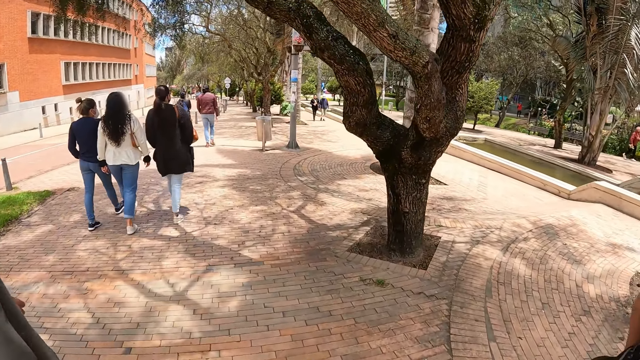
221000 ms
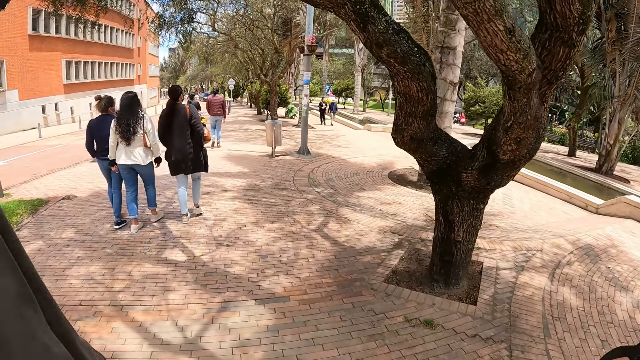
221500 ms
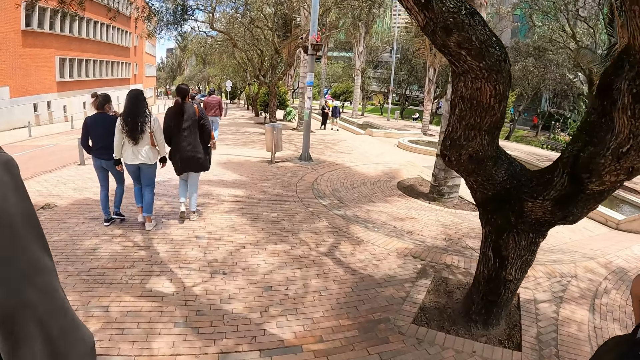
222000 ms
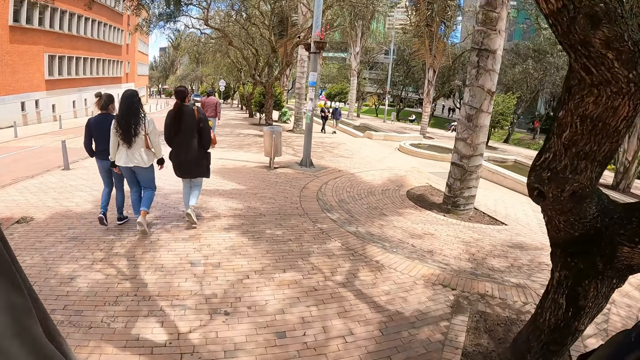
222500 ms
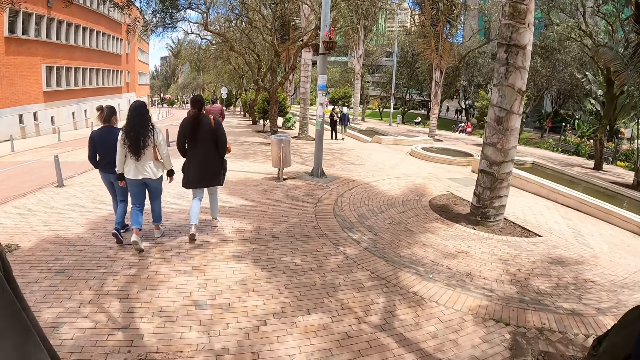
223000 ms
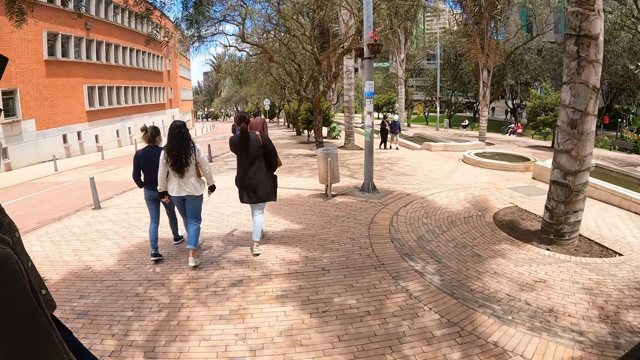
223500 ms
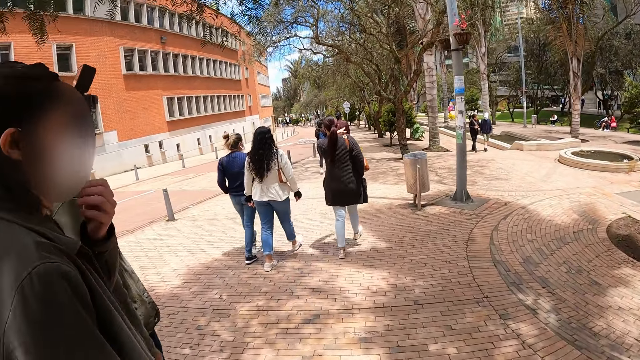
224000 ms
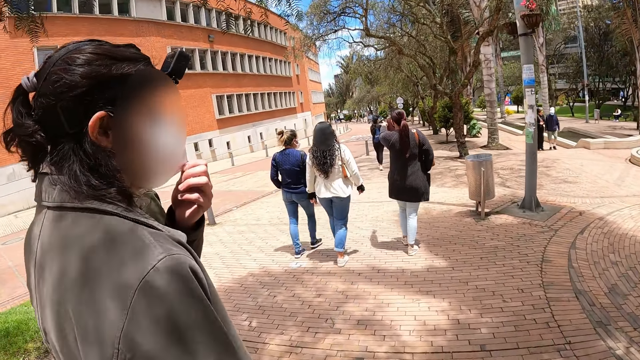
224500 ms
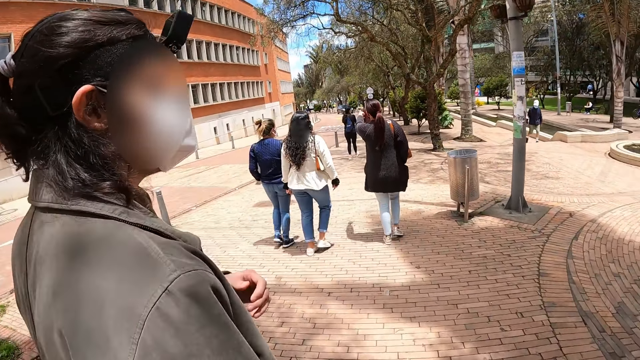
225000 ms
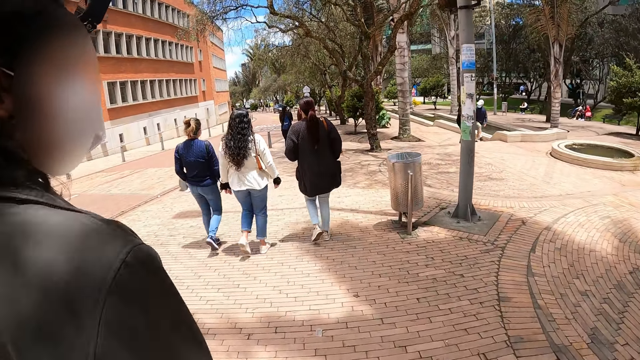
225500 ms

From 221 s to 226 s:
The camera wearer walks on the side lane.

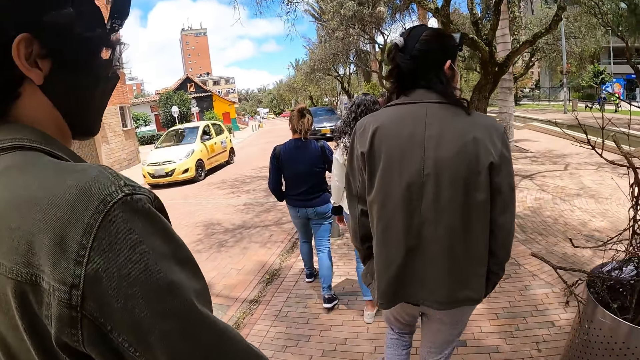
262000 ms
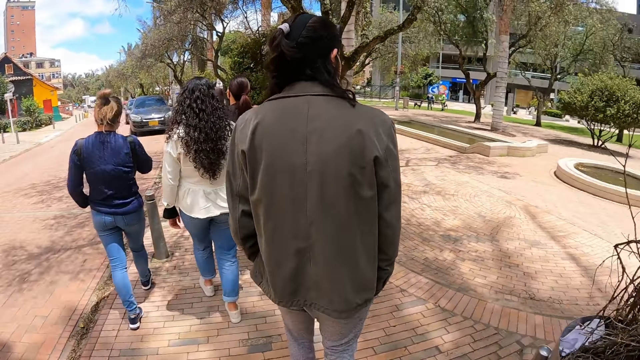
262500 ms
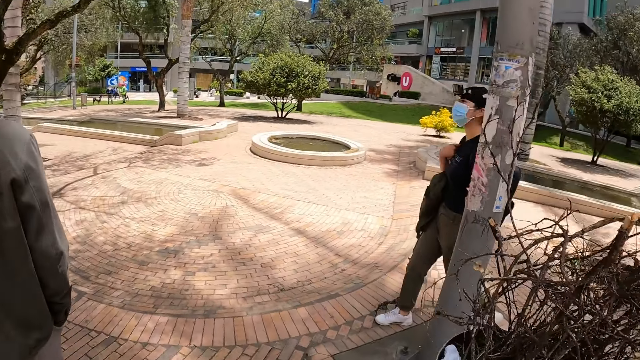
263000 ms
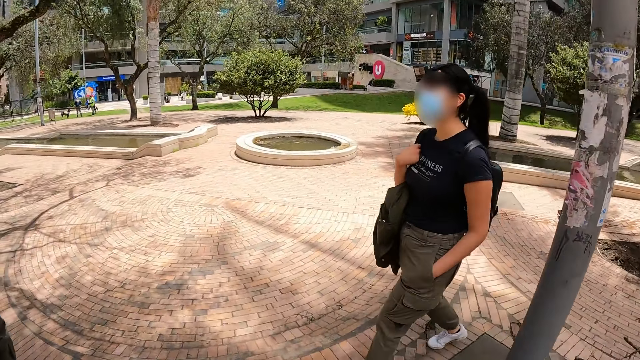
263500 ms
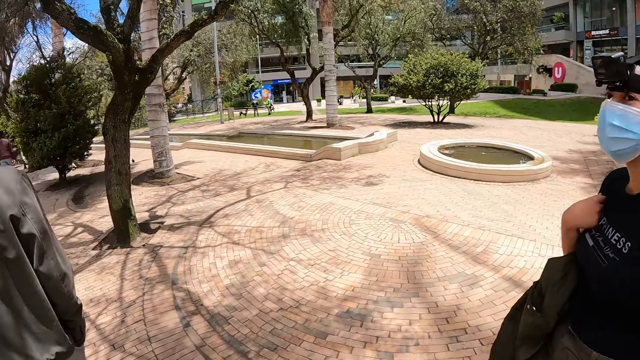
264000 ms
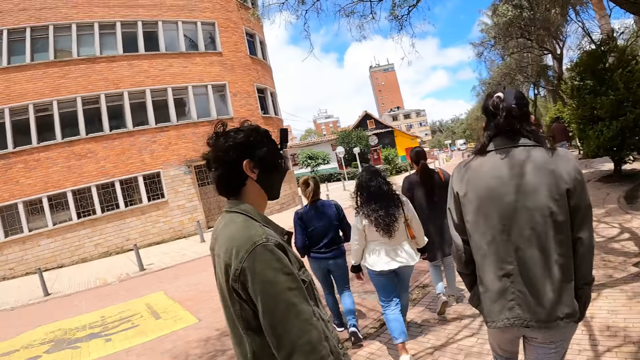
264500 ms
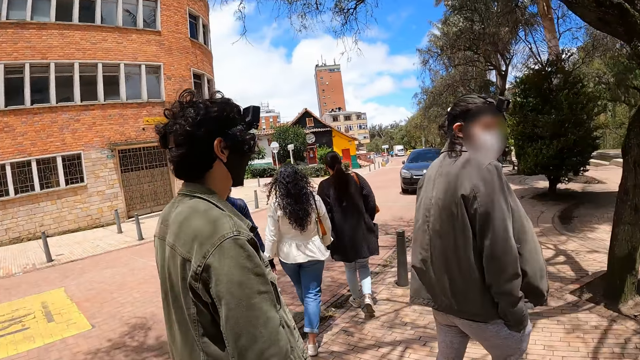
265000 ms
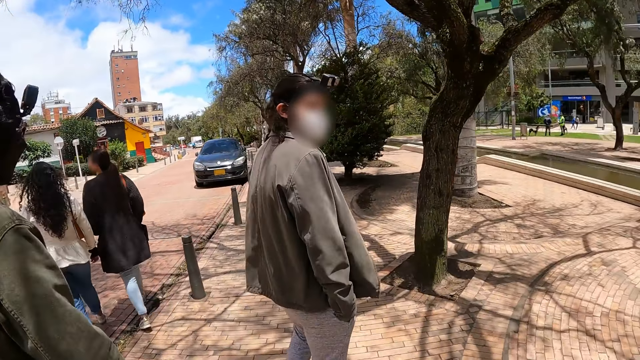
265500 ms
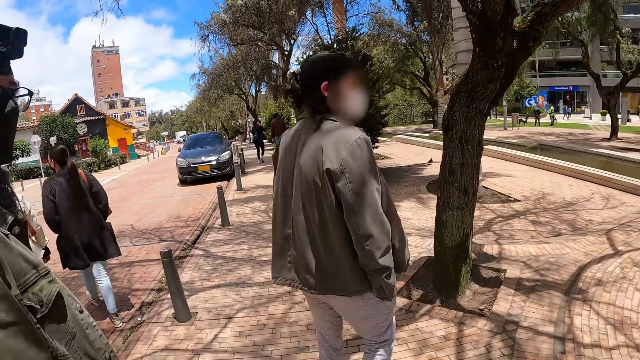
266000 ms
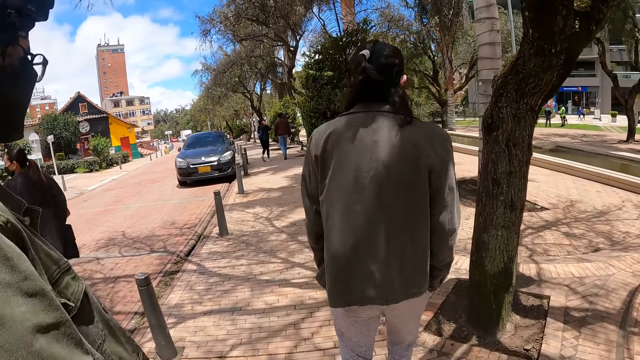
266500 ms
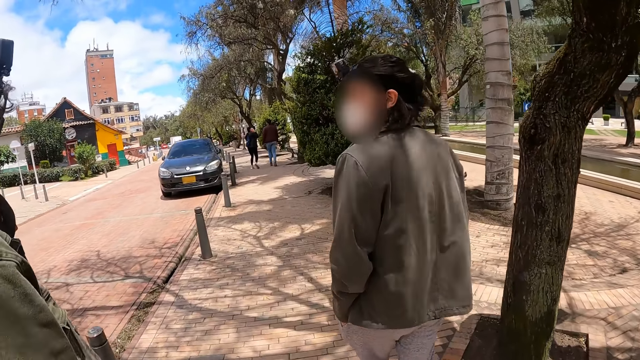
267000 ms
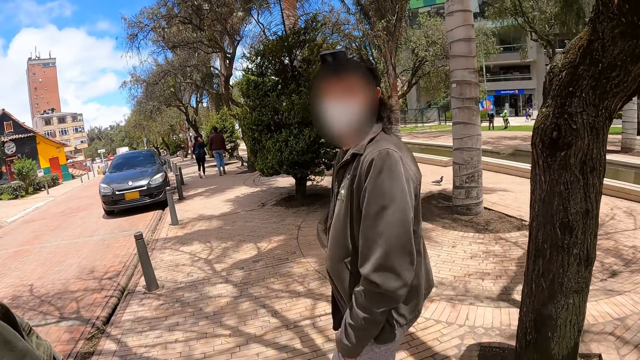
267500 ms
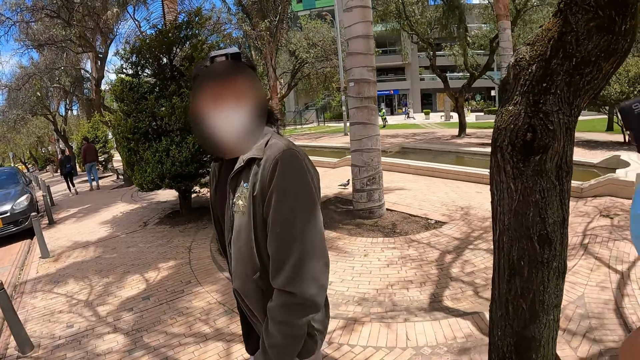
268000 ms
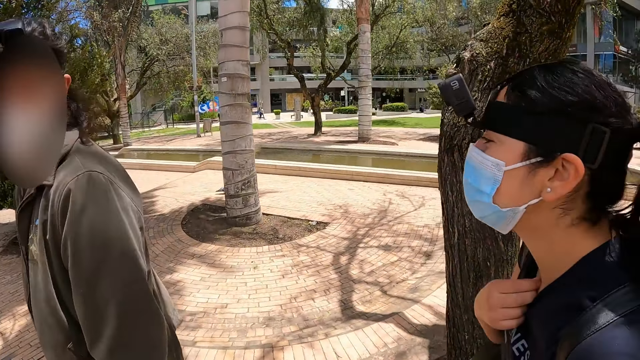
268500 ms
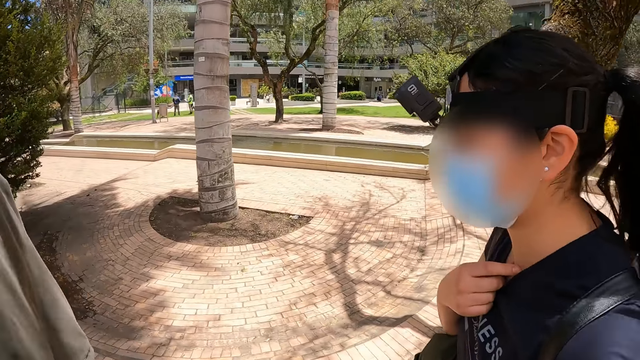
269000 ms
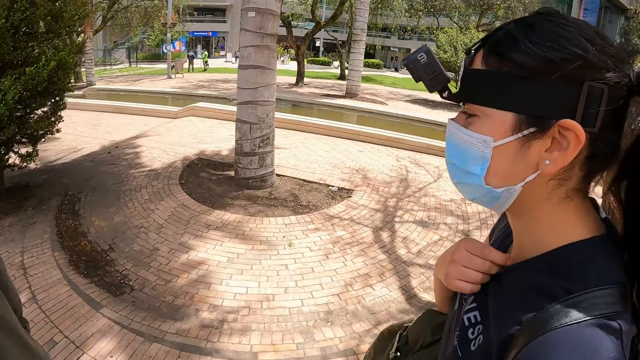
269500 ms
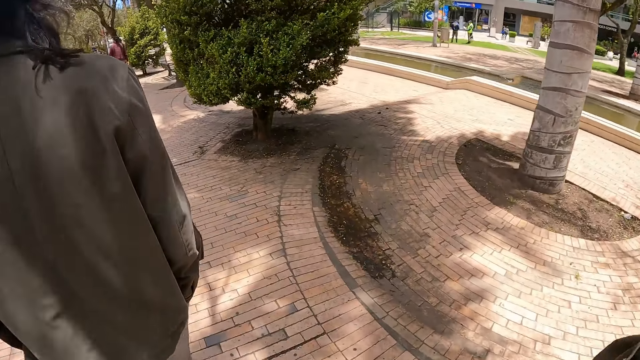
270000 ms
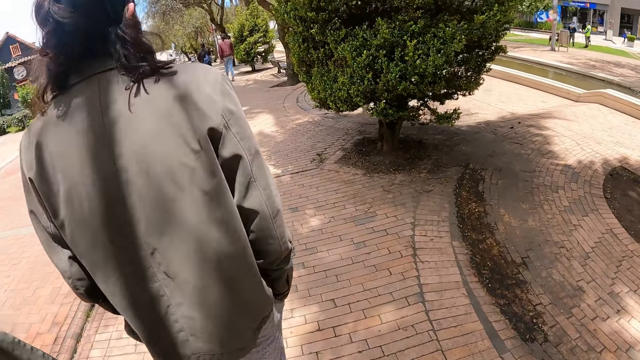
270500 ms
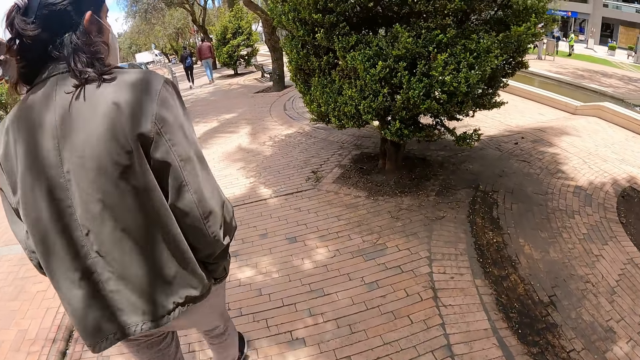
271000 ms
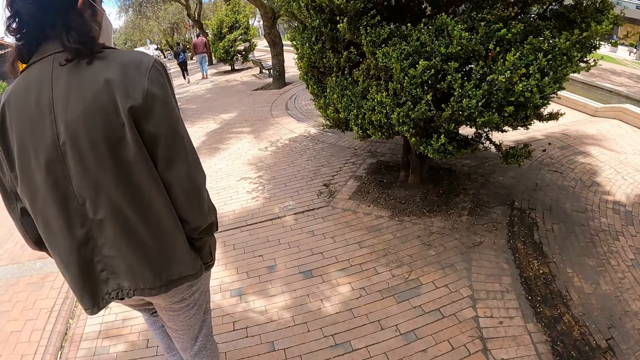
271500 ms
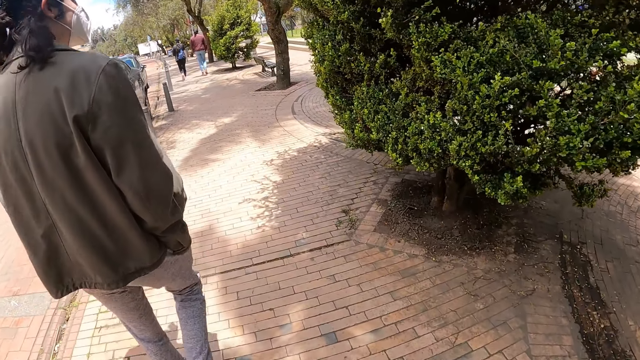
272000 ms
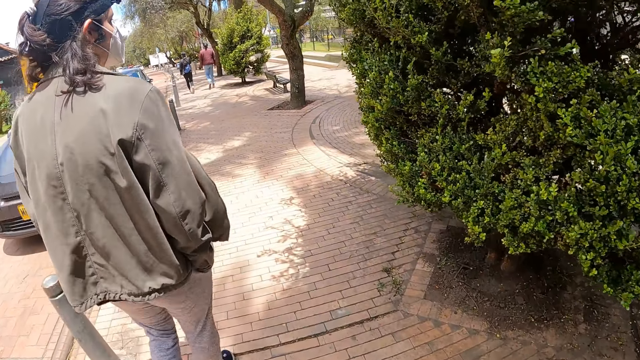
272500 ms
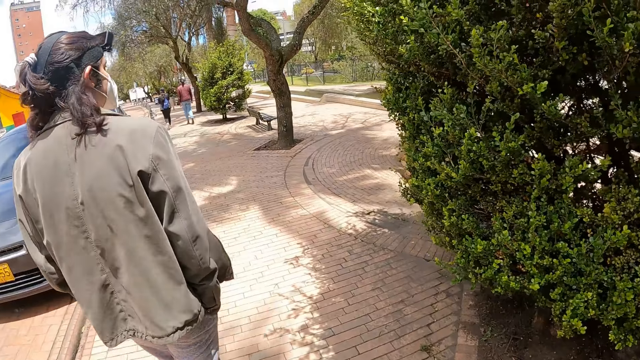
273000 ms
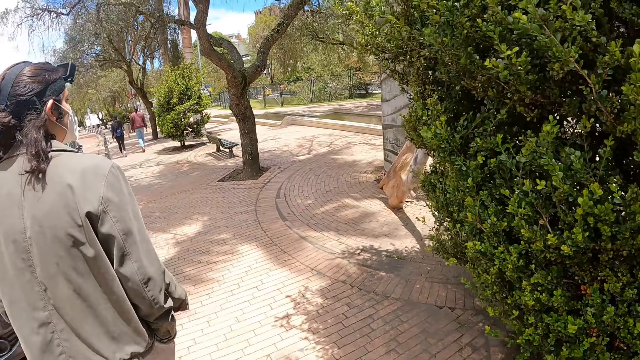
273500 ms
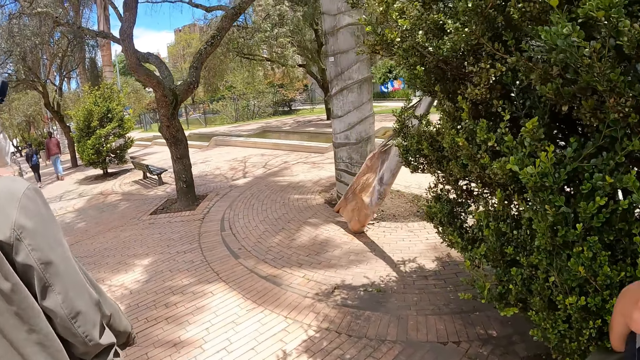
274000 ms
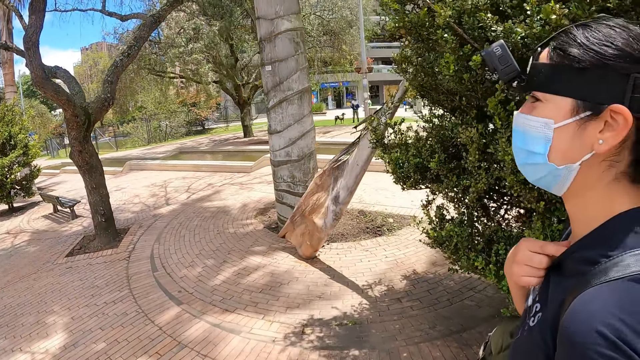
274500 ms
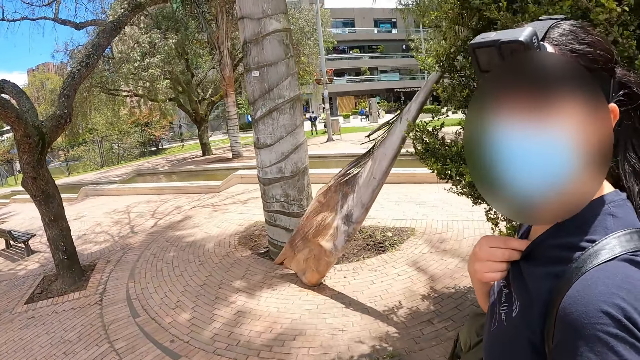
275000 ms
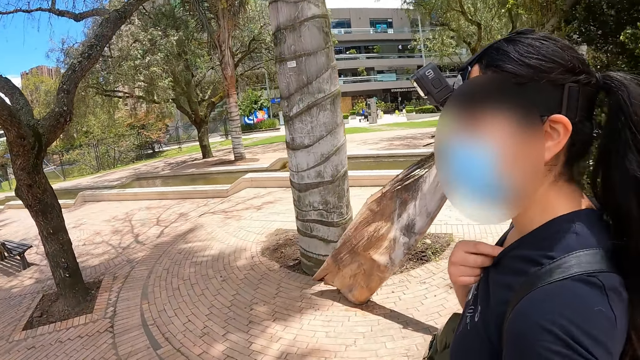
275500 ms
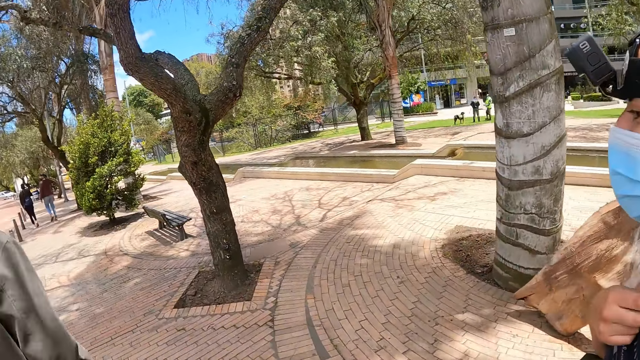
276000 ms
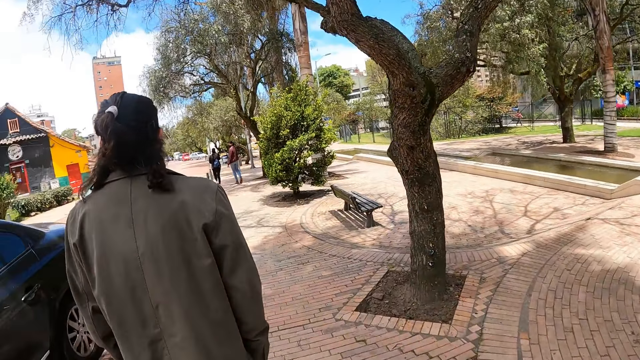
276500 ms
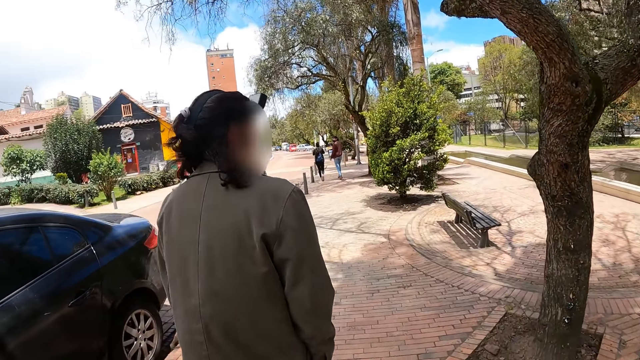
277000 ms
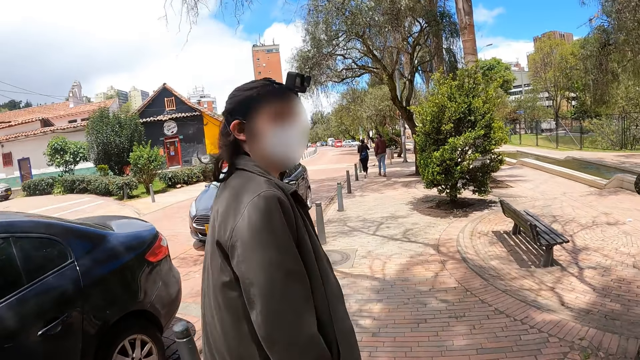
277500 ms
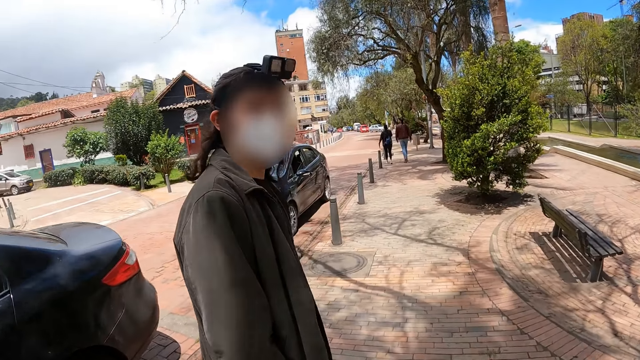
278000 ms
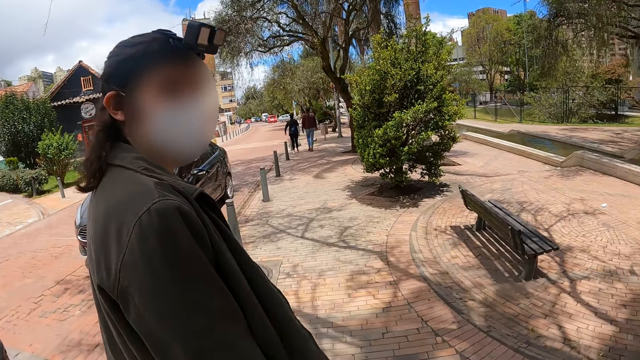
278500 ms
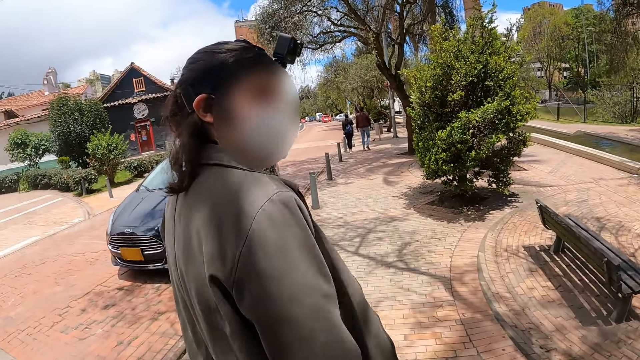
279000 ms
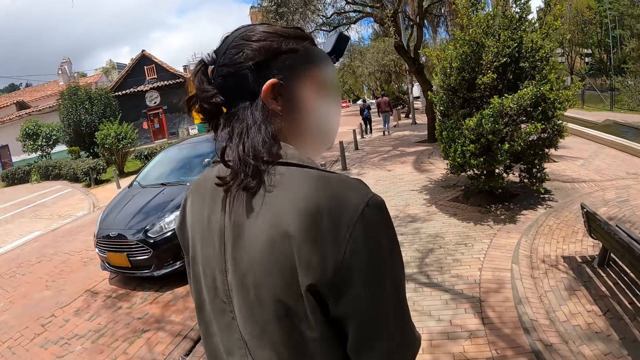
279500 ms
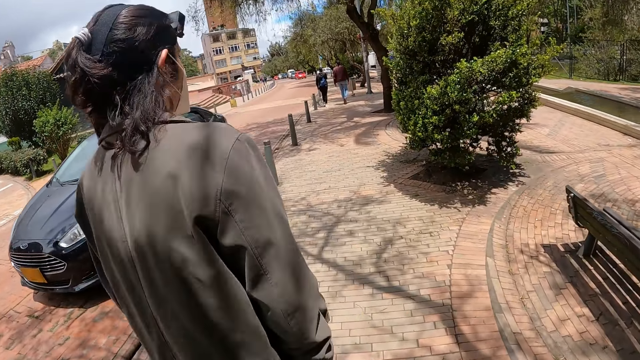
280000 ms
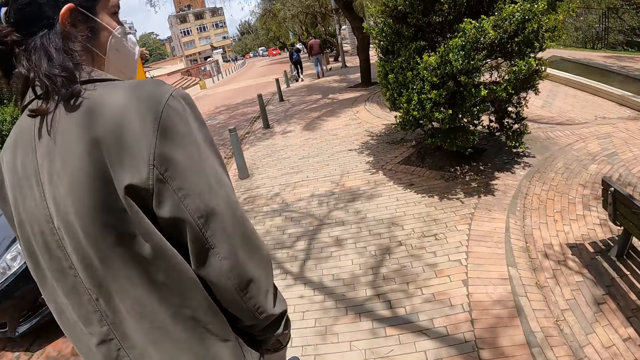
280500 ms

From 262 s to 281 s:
The camera wearer looks around. A man interacts with the camera wearer. The camera wearer walks on the side lane. The man interacts with the camera wearer.
